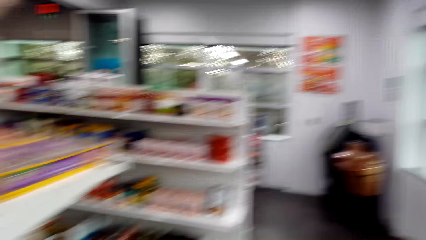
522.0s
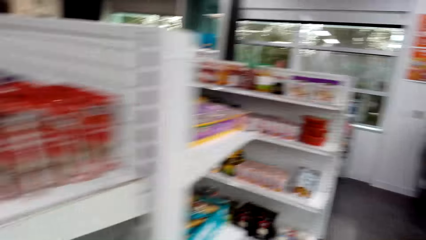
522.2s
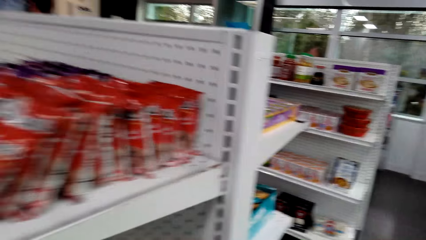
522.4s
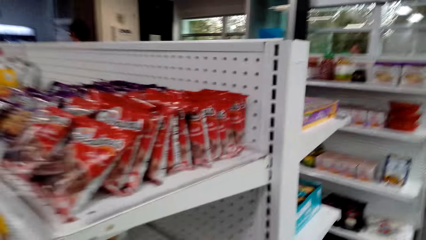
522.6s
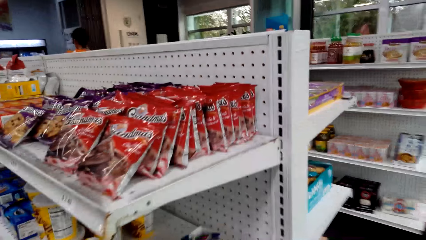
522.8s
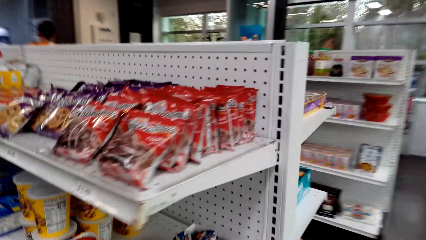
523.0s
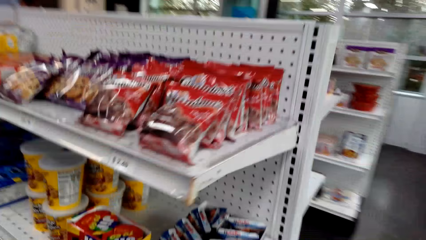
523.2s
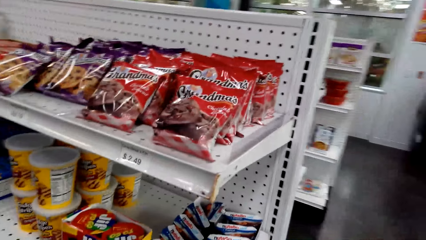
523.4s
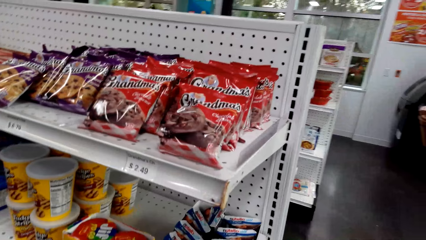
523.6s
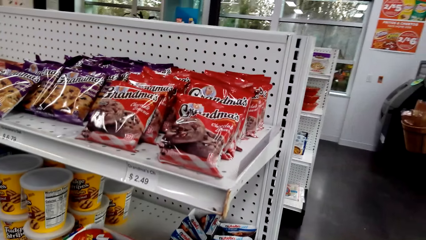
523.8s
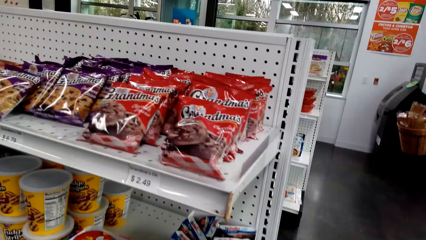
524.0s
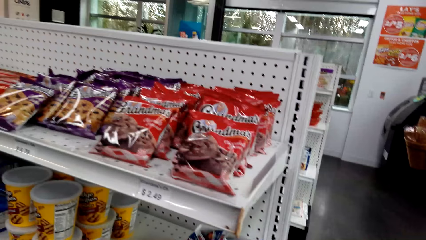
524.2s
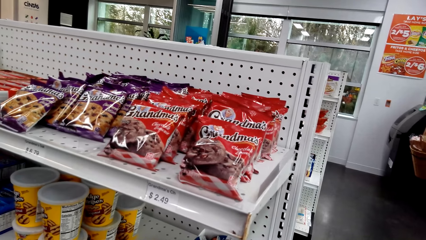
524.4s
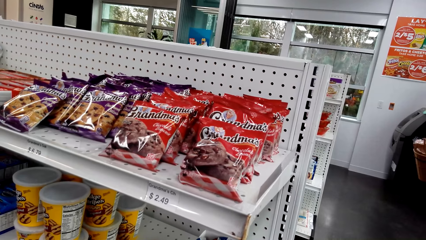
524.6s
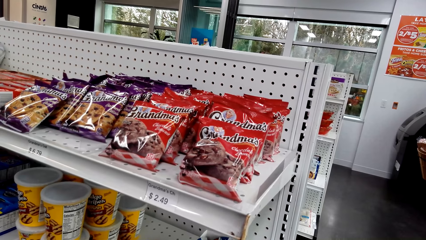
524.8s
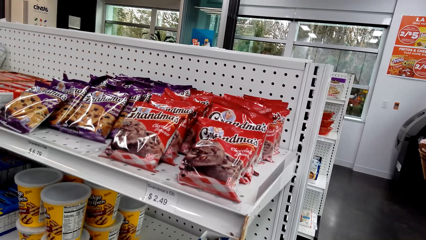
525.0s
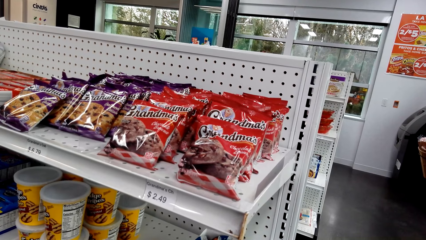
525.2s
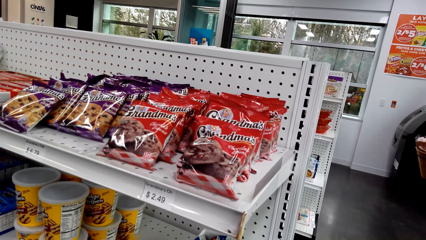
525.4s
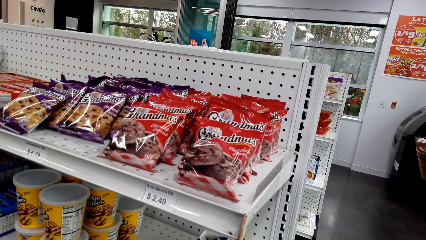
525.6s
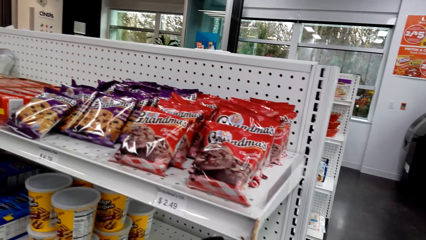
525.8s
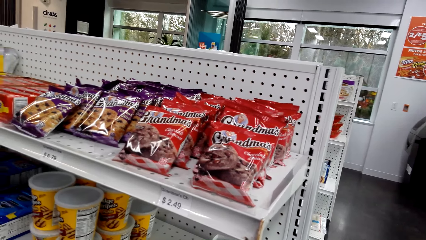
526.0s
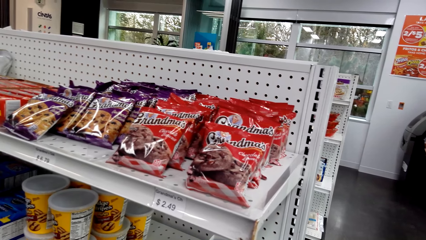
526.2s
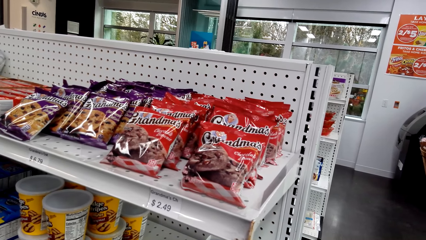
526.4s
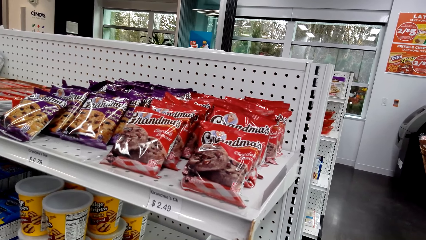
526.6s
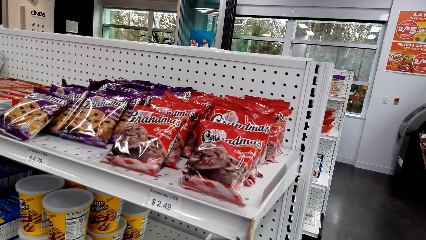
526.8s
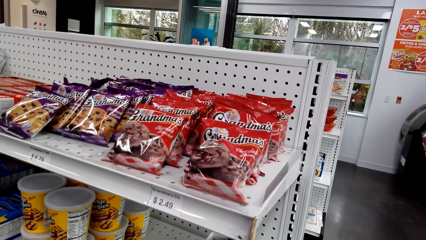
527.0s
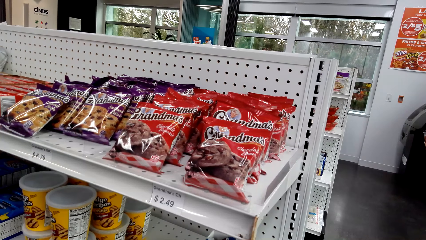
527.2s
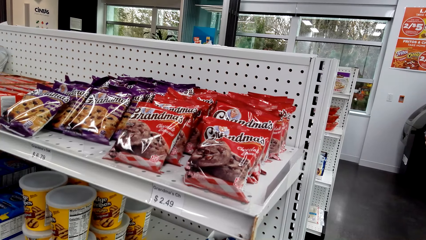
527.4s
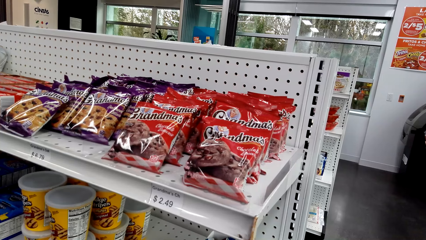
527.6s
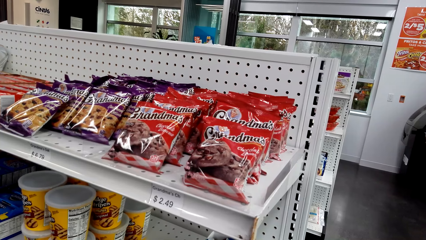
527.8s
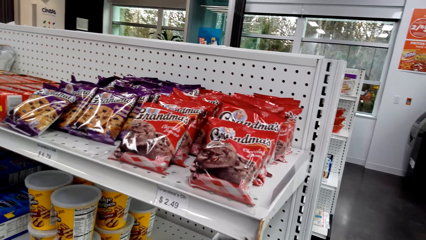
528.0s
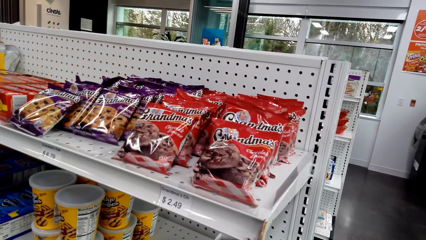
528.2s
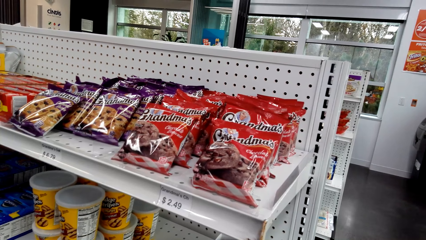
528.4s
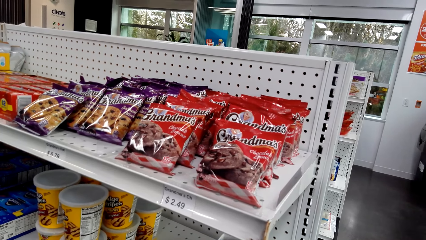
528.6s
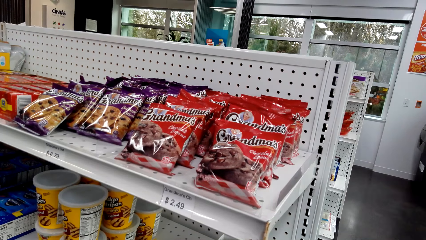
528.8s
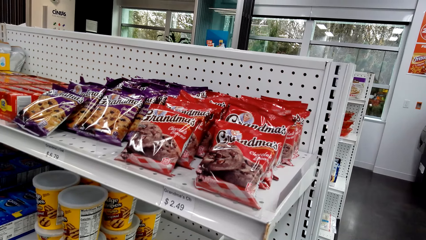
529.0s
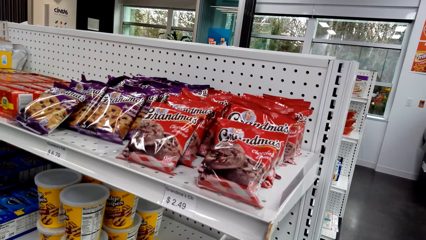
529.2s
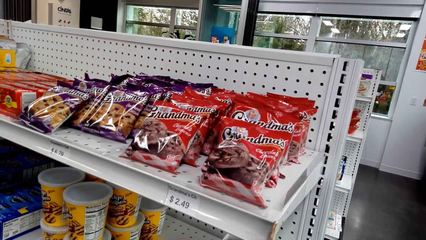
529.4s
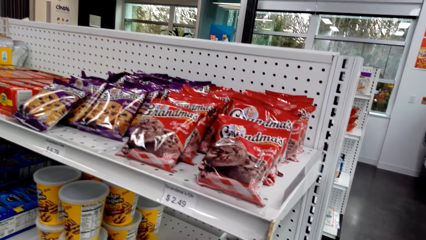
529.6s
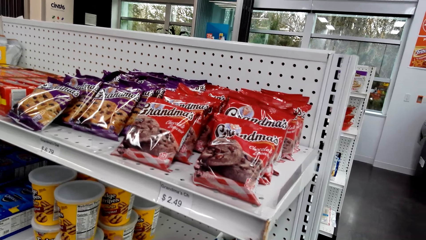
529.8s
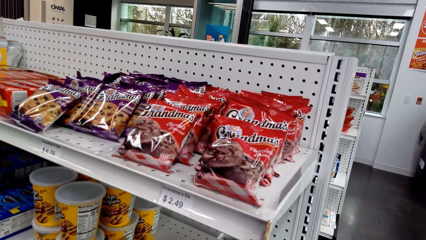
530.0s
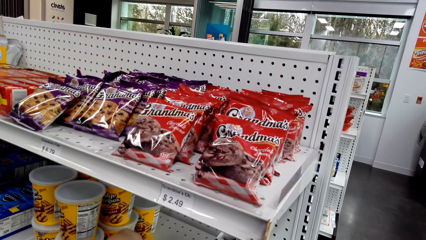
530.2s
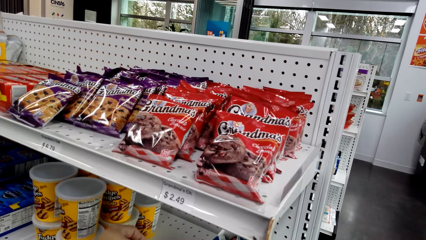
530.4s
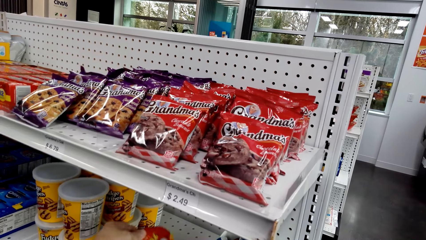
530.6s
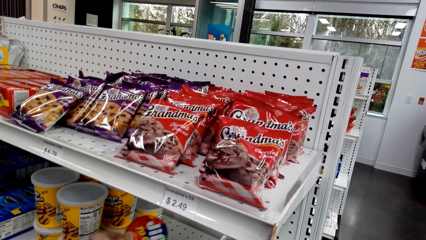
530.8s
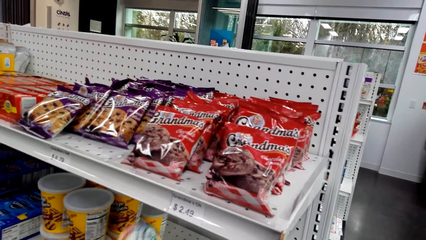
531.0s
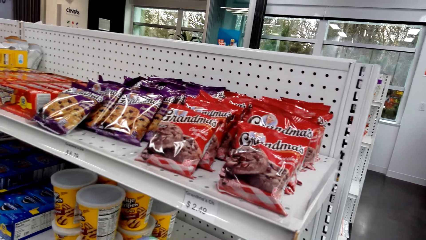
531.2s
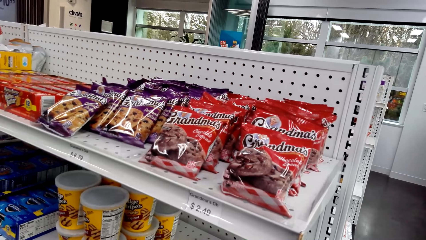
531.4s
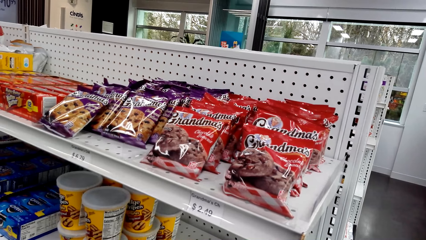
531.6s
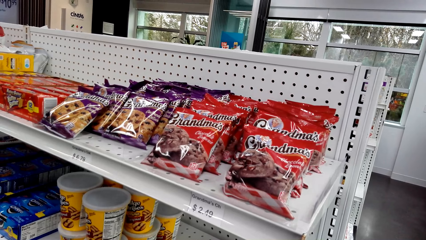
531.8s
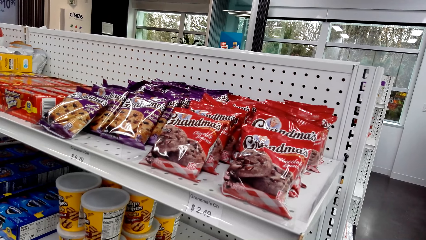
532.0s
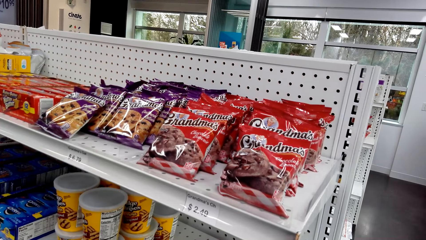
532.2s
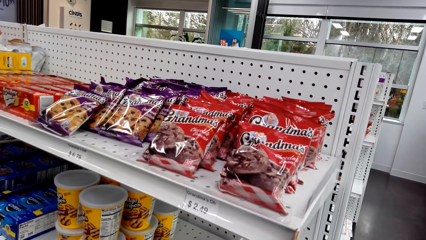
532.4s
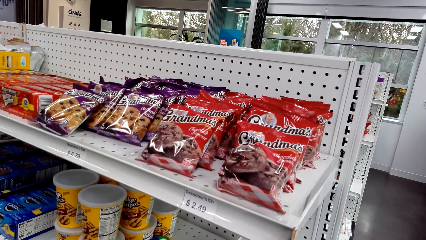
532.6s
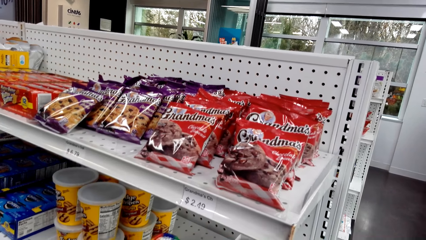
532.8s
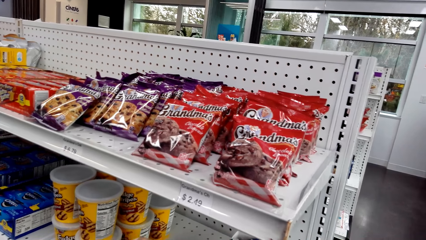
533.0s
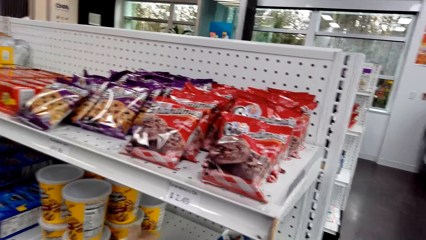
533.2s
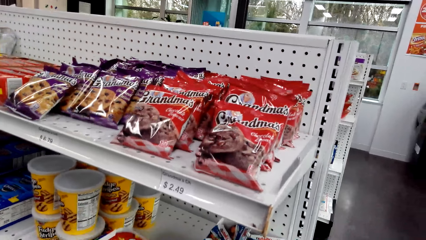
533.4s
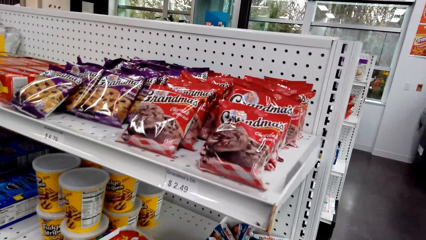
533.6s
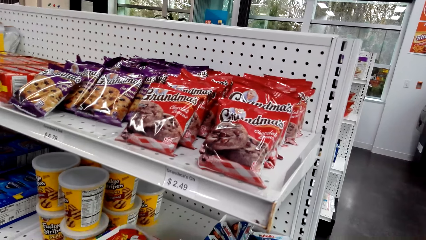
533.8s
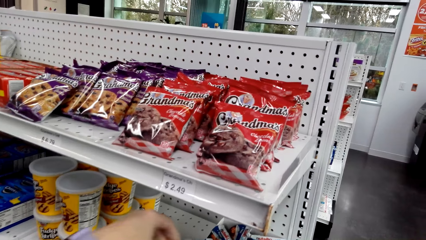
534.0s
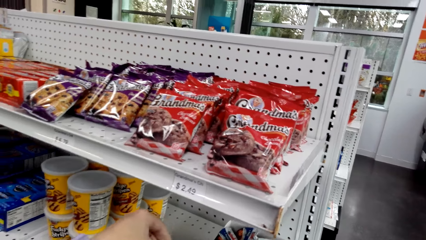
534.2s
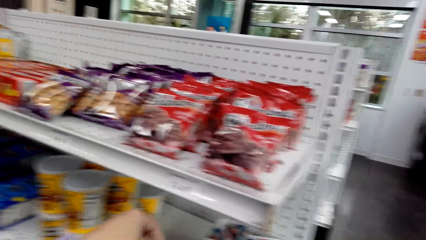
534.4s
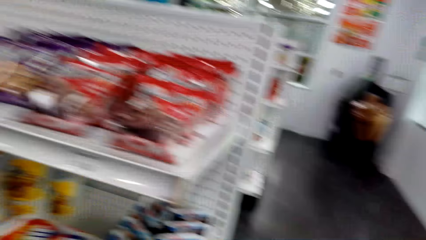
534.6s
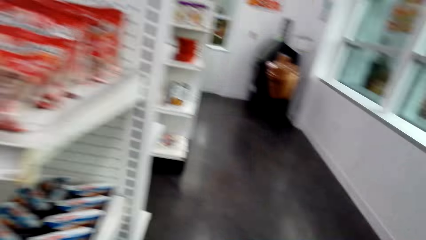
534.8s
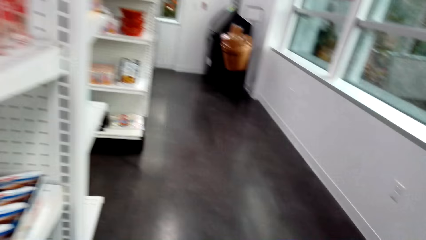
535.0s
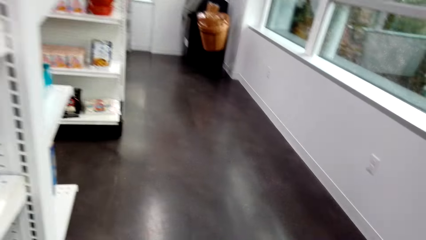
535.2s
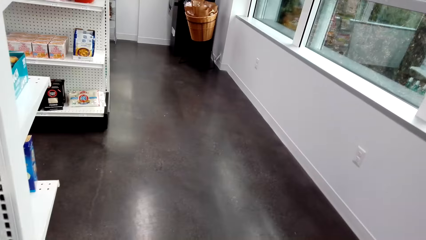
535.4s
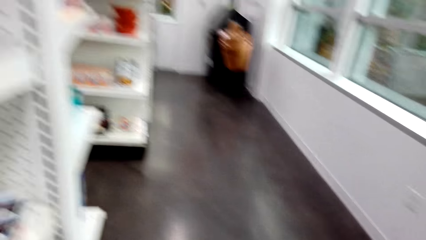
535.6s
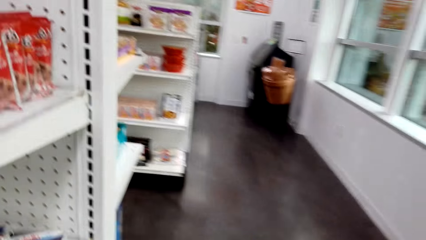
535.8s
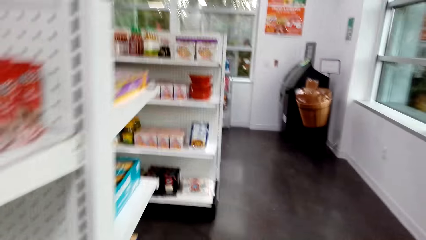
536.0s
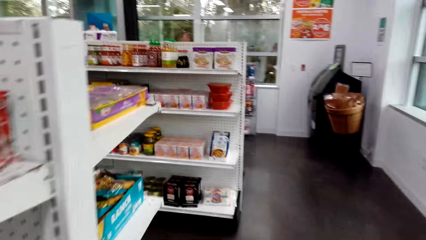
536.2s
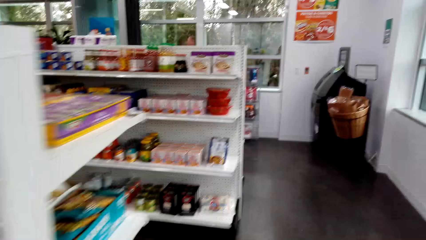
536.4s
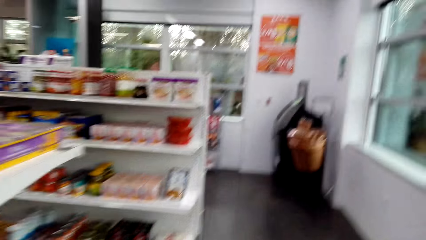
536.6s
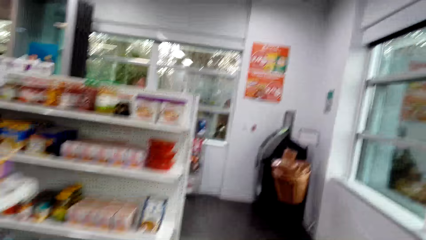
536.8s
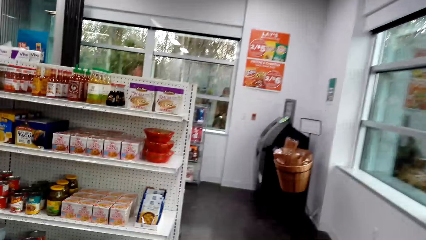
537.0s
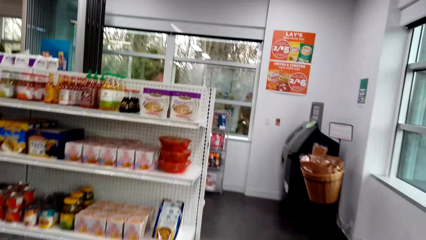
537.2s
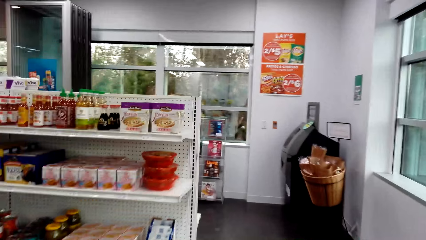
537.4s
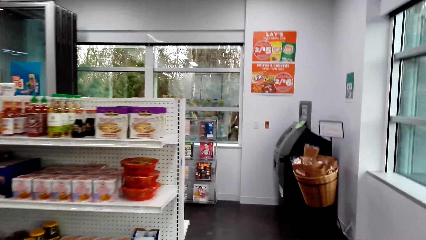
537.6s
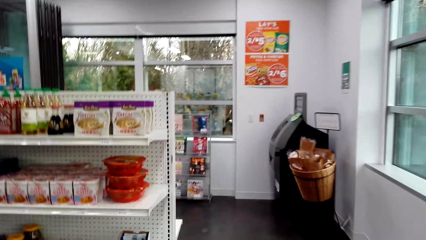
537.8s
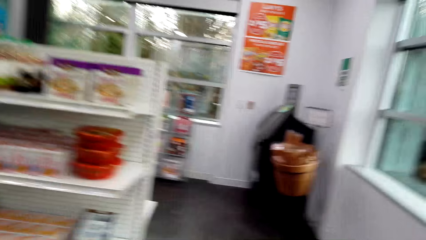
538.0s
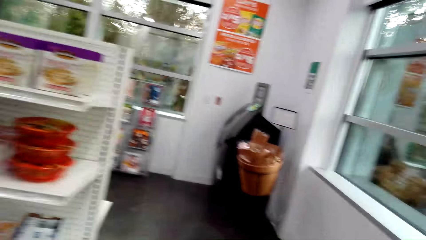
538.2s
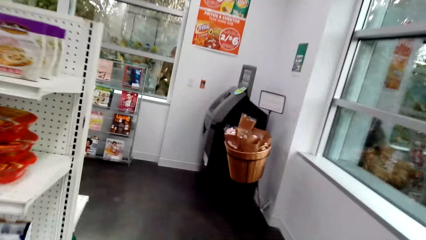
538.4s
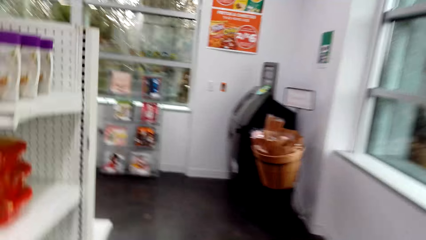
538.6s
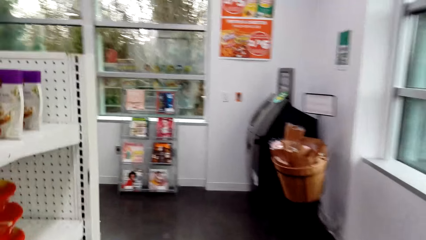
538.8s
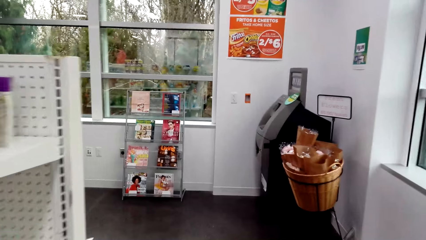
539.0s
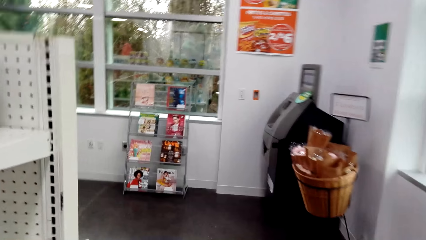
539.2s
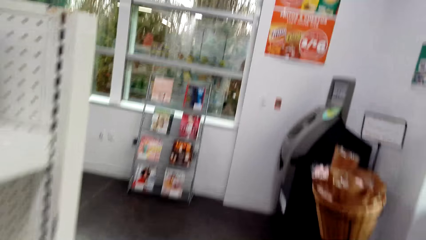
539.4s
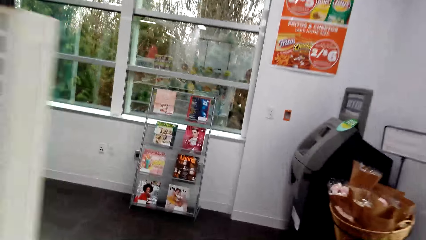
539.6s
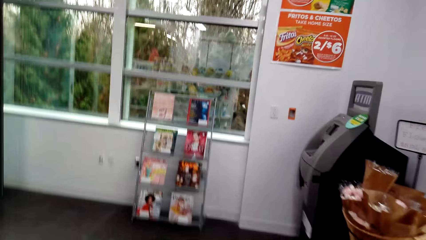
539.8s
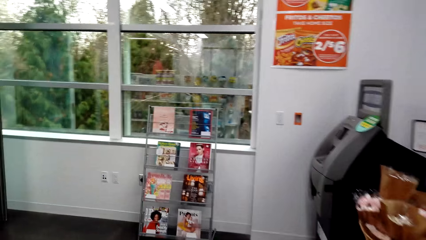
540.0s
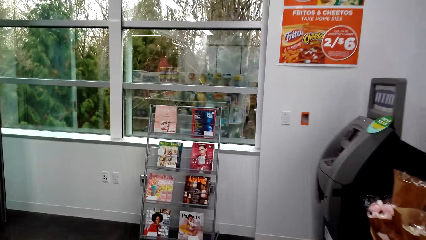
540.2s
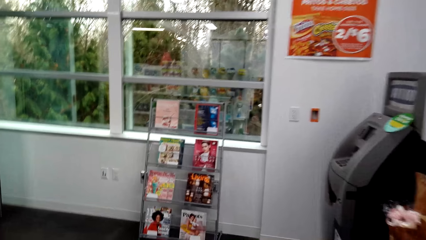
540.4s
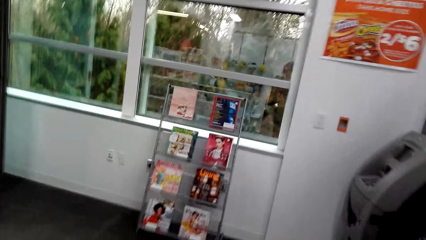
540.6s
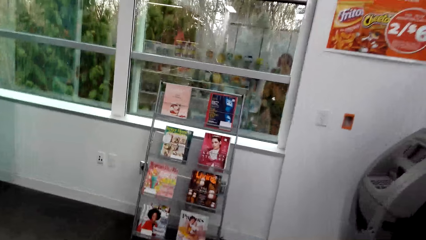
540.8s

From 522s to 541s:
The camera wearer stands on the floor and stops. They pick an object from the shelf. They put the object in the shopping tray. They walk to the book shelf.
